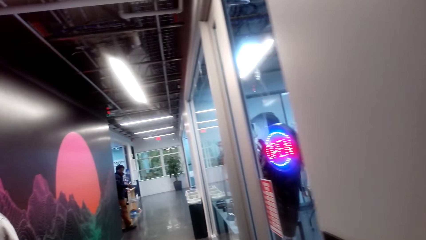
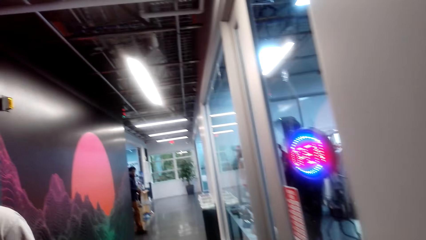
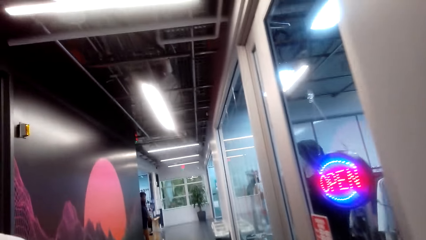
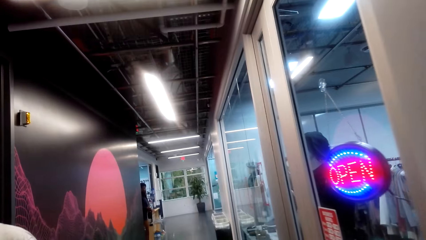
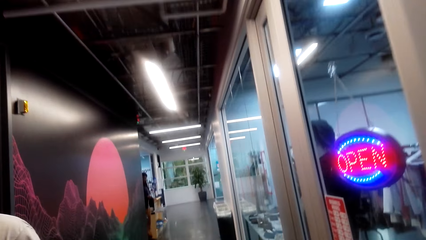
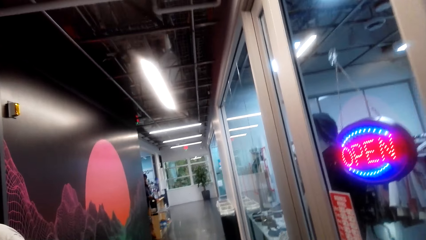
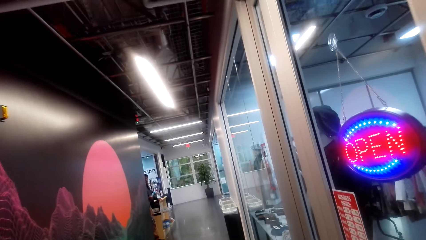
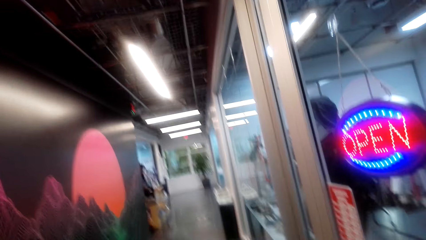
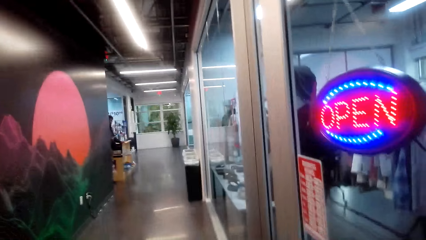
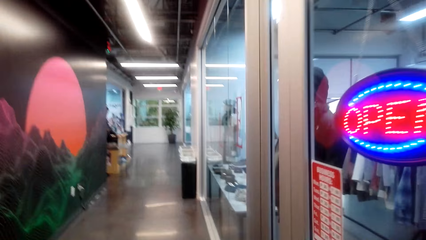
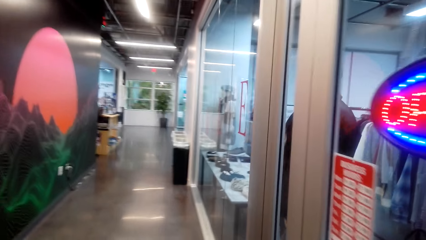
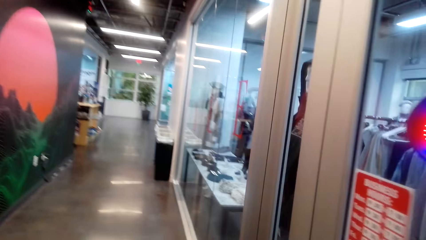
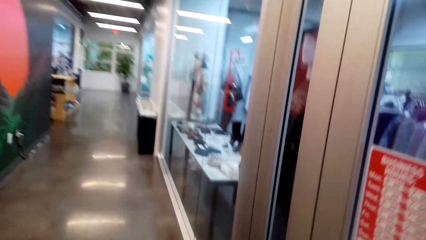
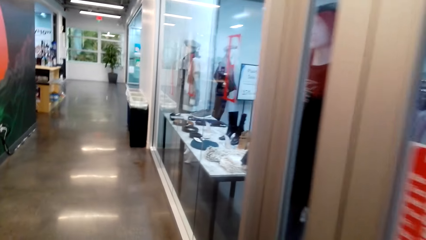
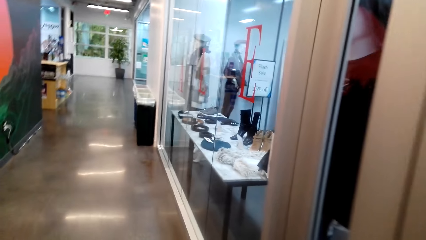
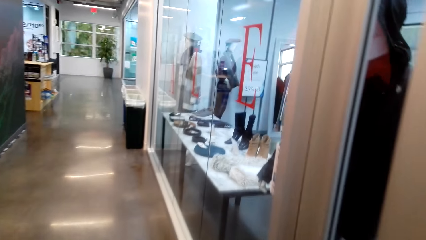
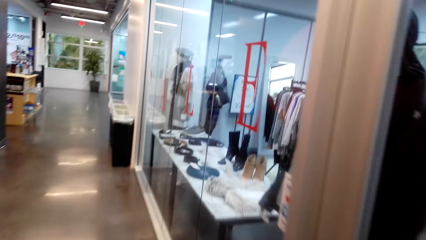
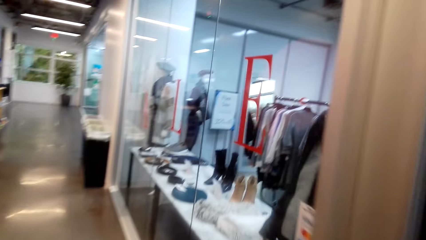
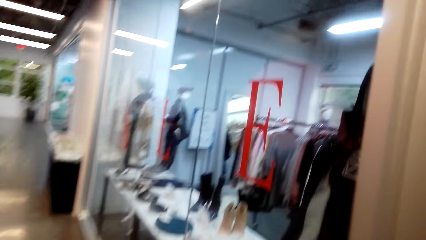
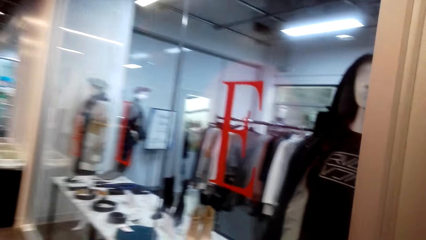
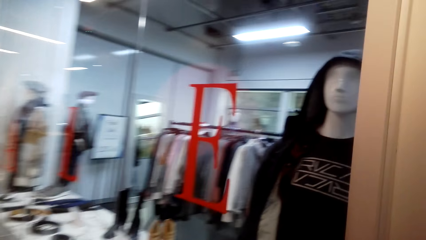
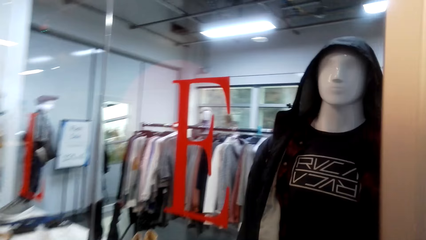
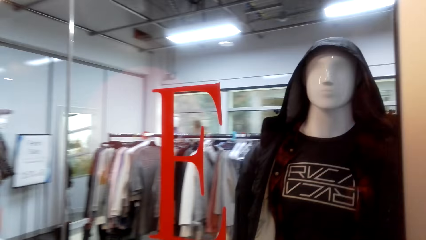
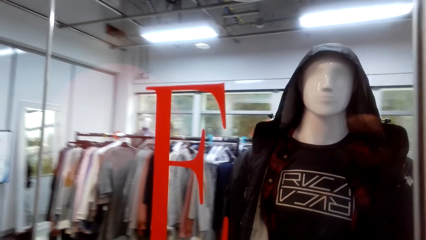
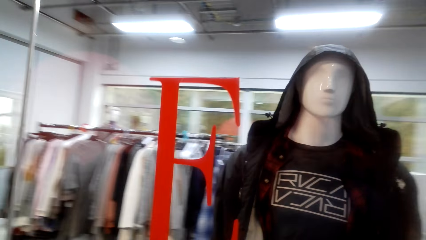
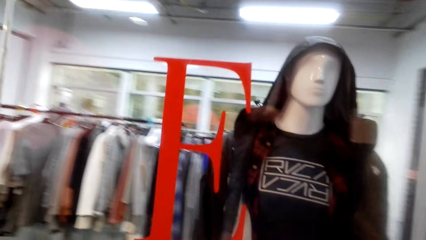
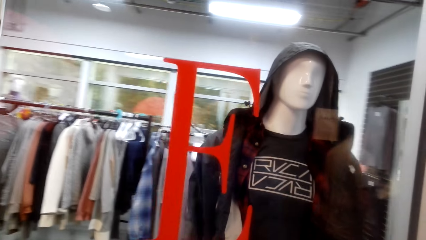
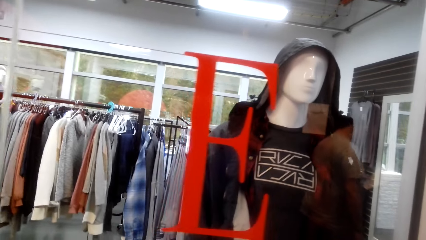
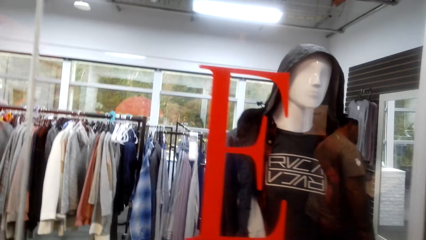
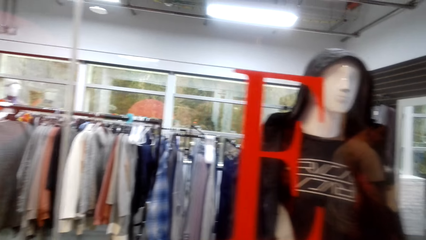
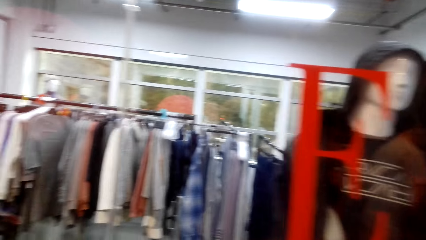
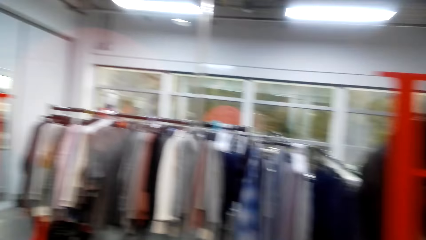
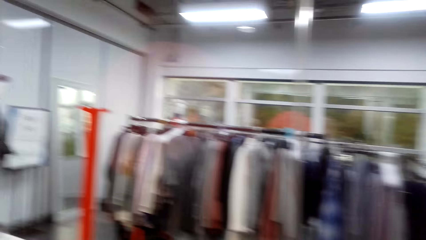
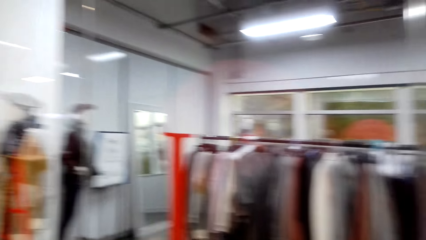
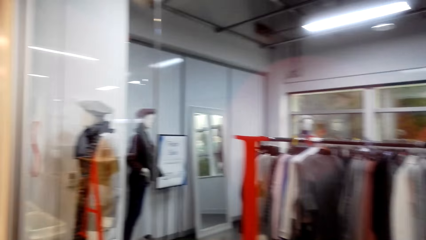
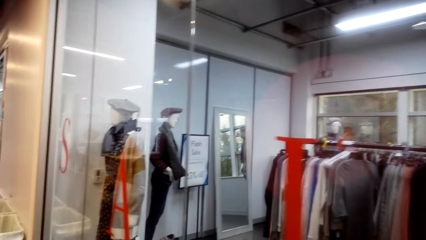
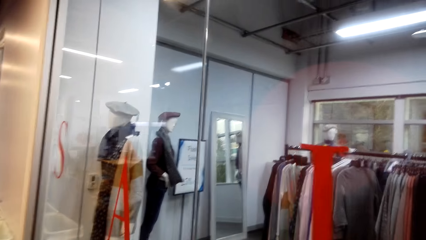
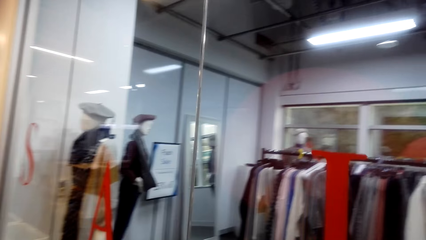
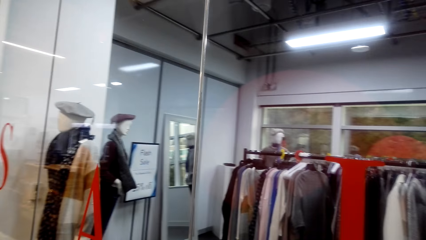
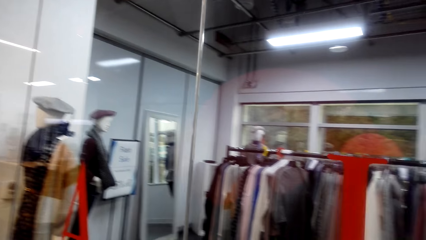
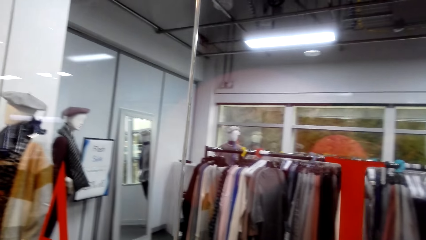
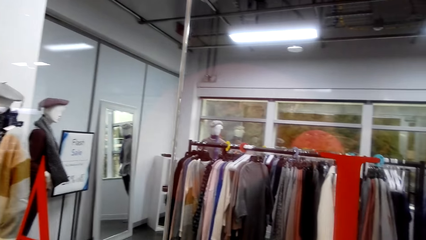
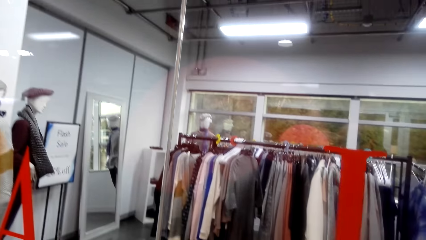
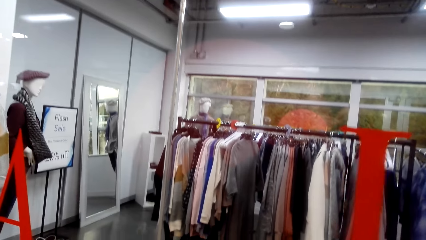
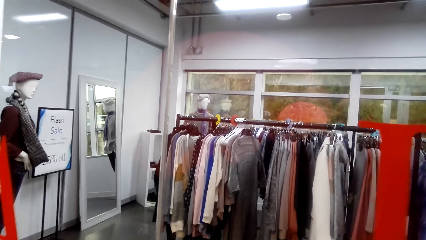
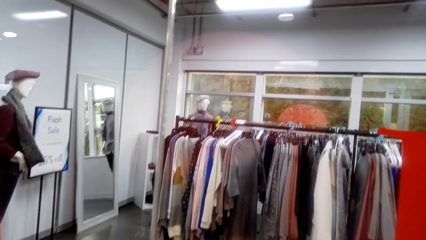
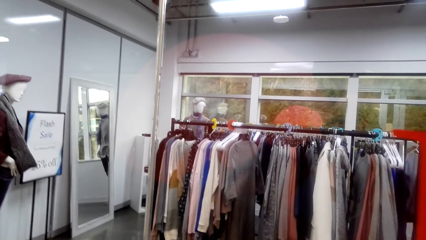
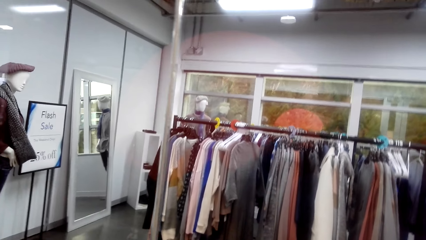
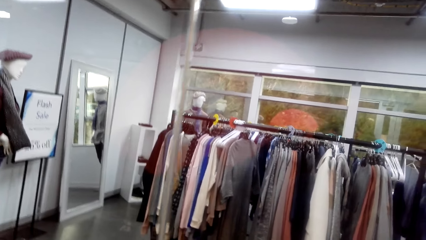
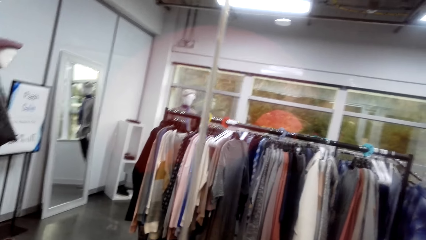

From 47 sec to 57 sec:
A person moves around. The camera wearer walks at the corridor. The person views the items on display. The camera wearer window shops.

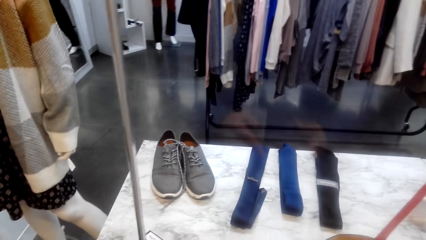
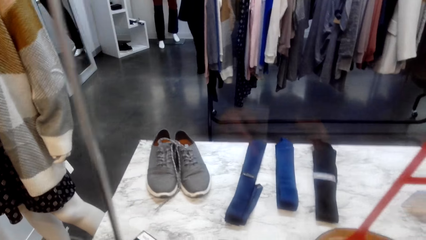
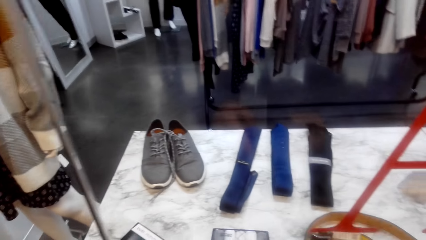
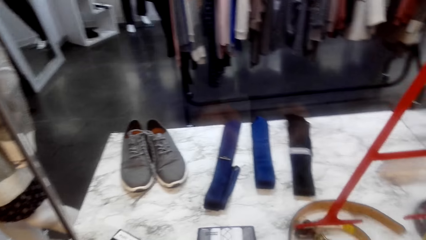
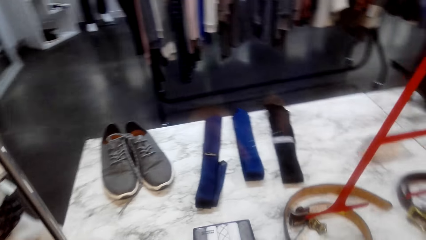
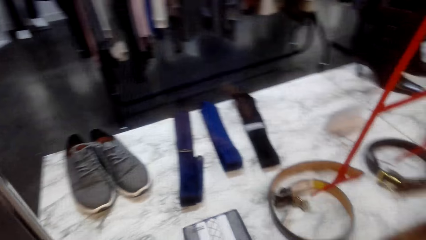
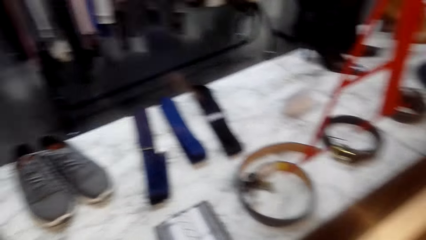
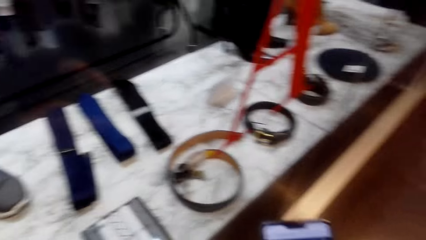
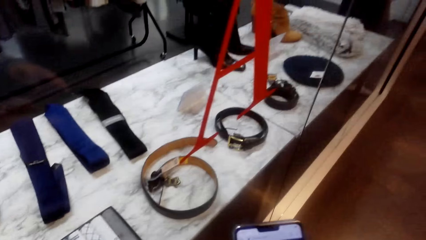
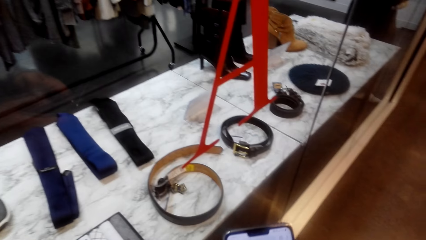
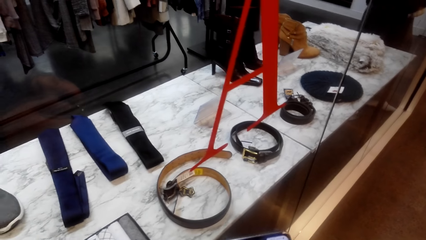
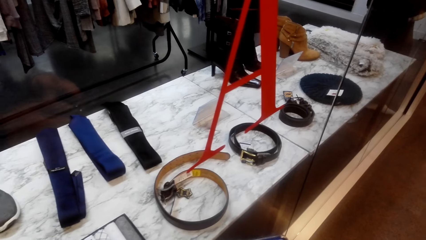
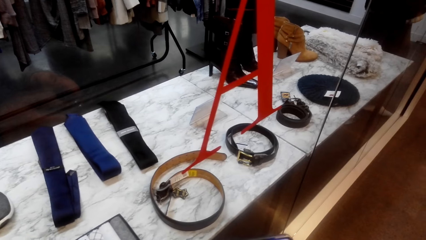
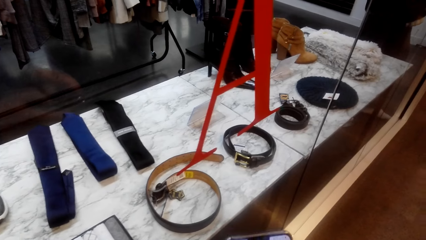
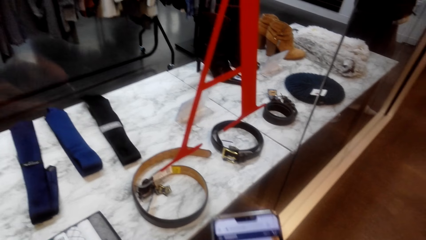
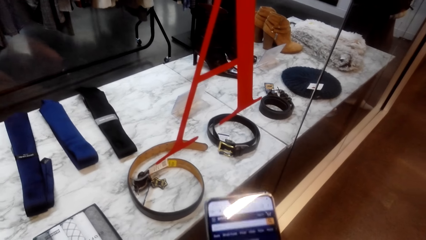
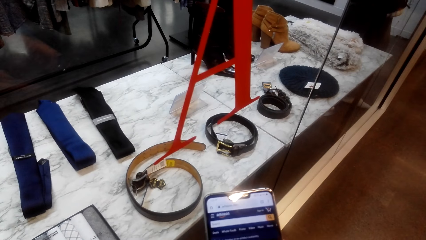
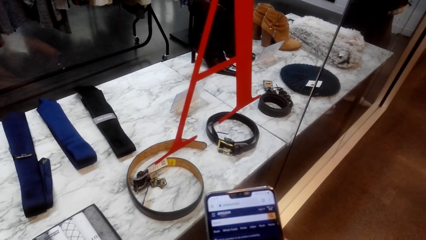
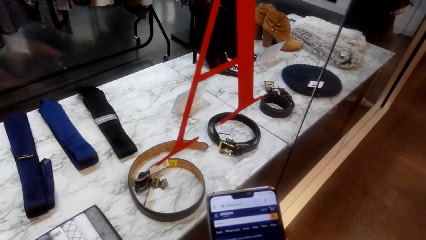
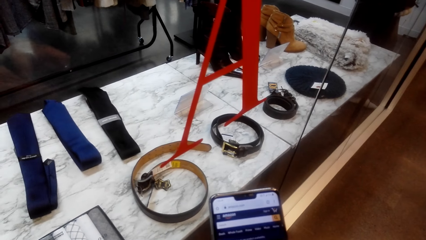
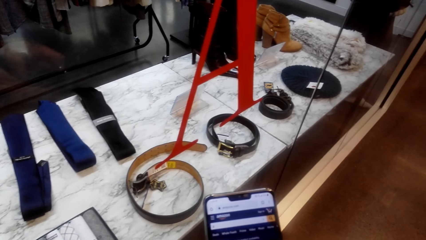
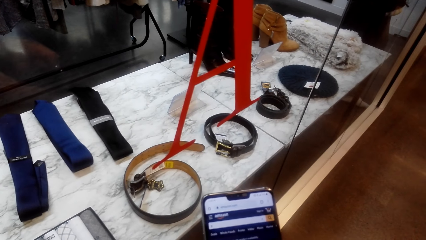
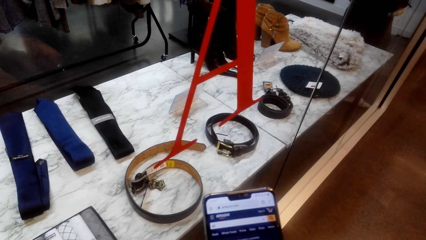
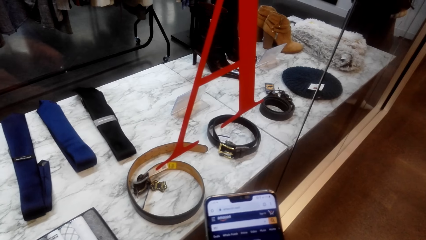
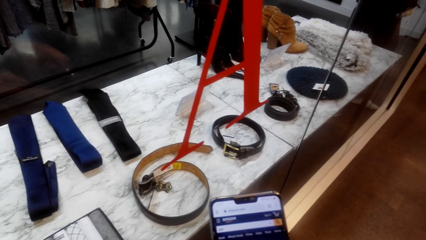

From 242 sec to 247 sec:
A person picks up the phone. The camera wearer operates the phone. The person operates the phone.
